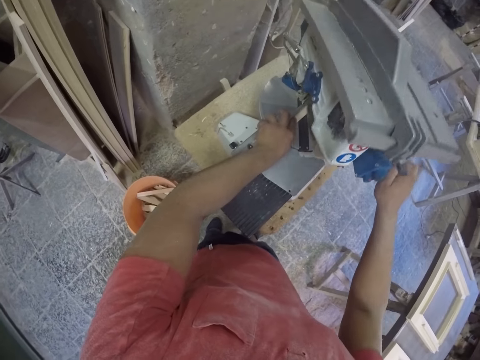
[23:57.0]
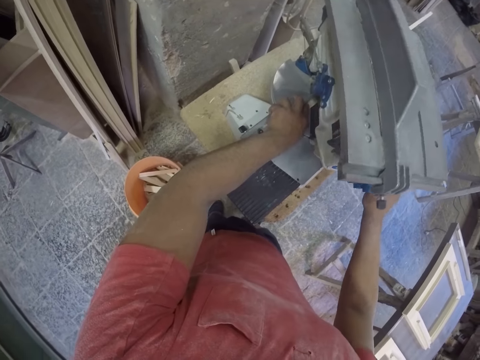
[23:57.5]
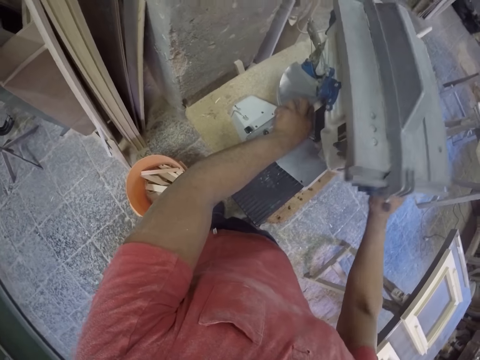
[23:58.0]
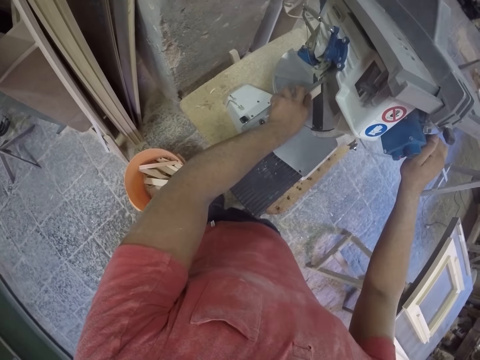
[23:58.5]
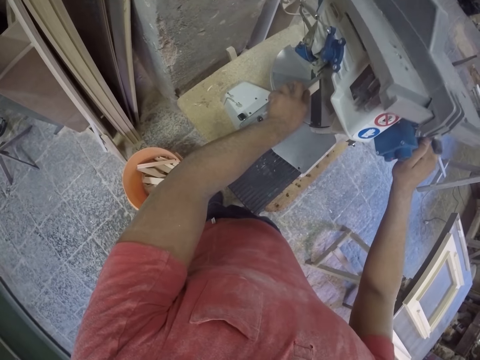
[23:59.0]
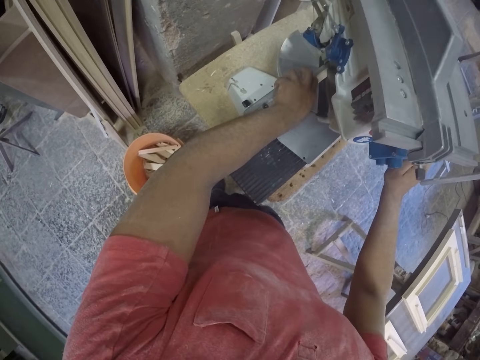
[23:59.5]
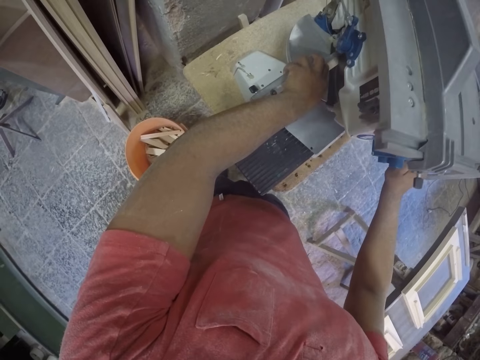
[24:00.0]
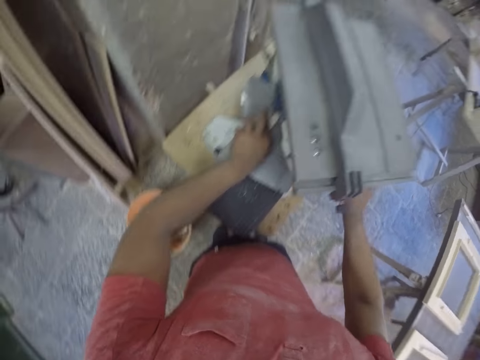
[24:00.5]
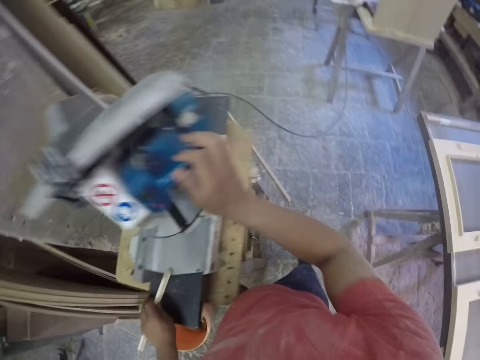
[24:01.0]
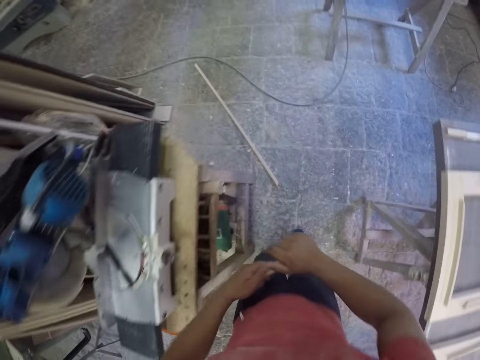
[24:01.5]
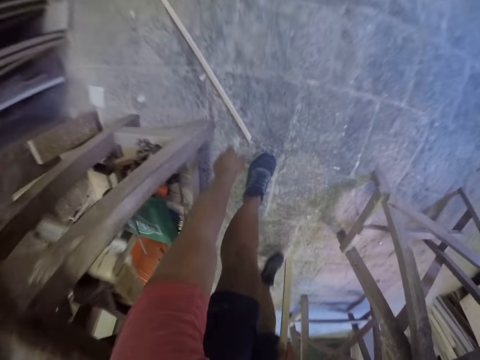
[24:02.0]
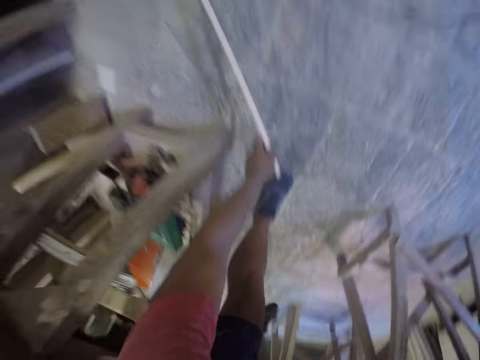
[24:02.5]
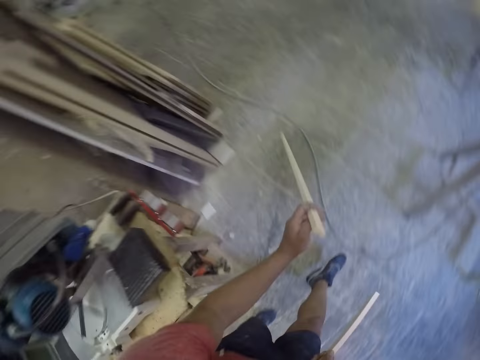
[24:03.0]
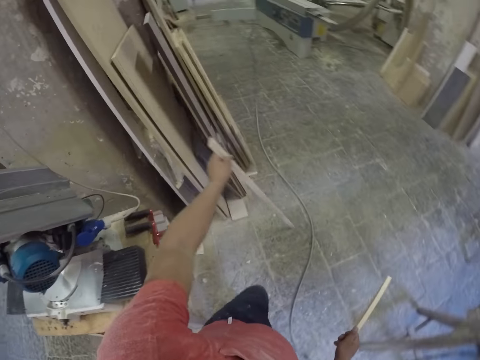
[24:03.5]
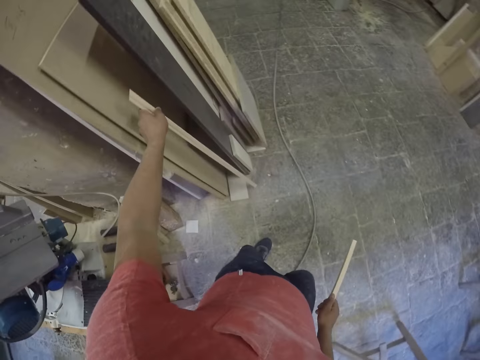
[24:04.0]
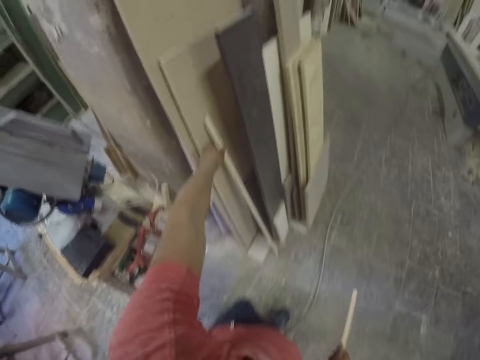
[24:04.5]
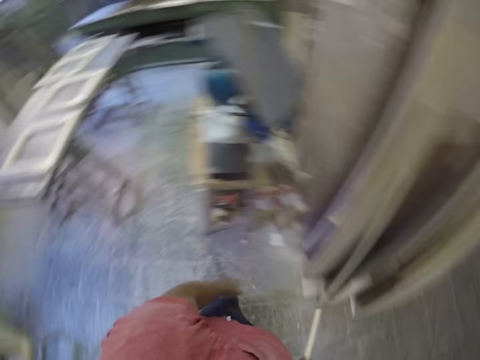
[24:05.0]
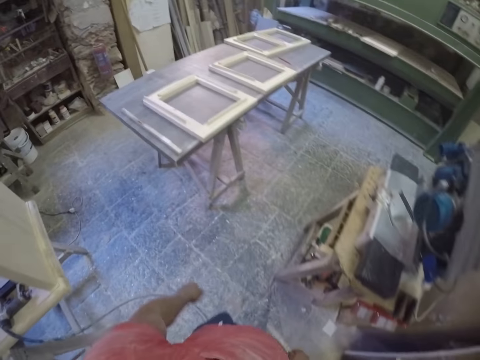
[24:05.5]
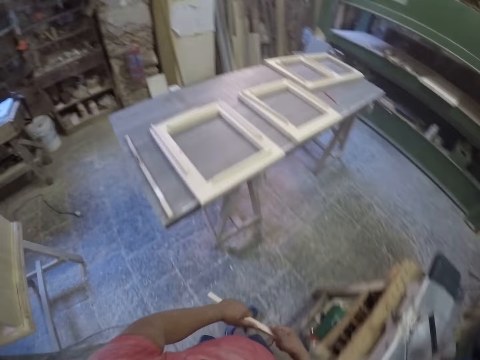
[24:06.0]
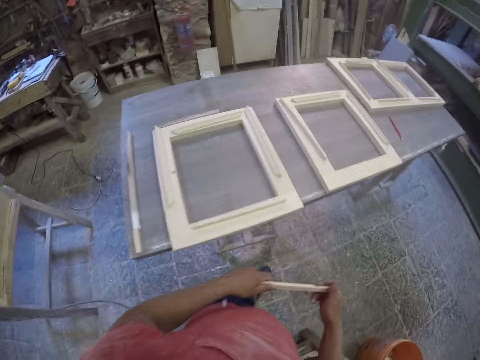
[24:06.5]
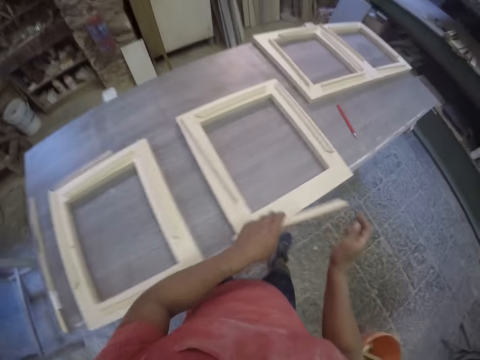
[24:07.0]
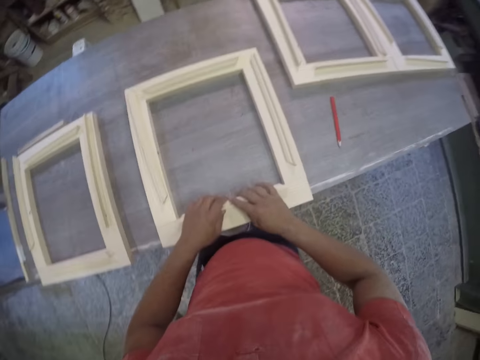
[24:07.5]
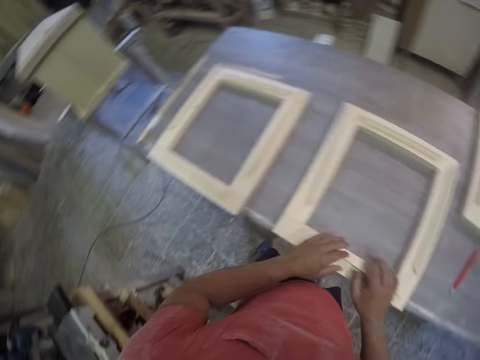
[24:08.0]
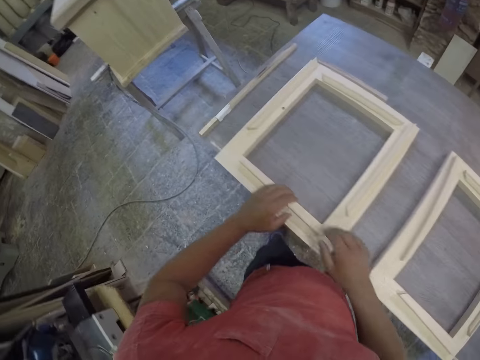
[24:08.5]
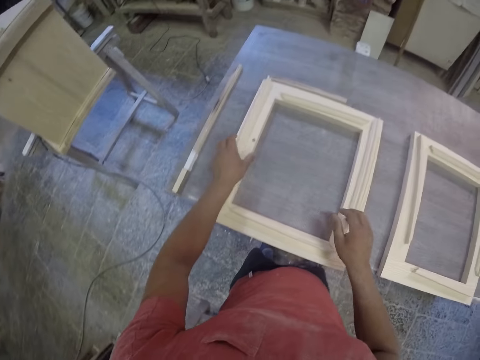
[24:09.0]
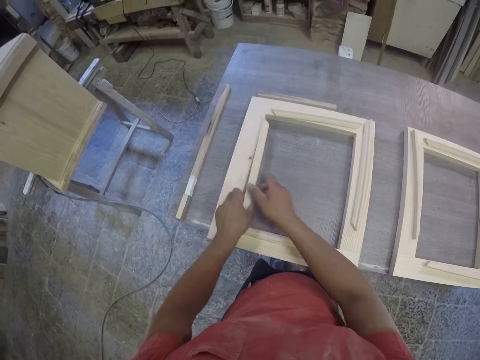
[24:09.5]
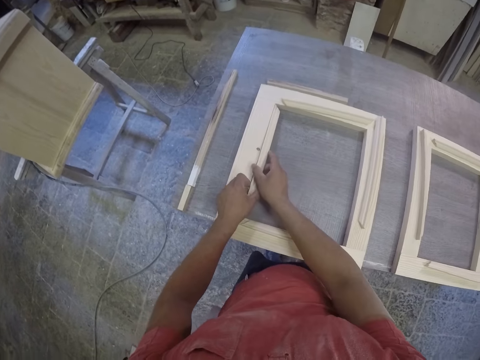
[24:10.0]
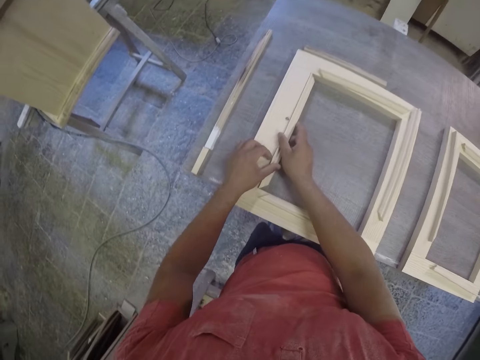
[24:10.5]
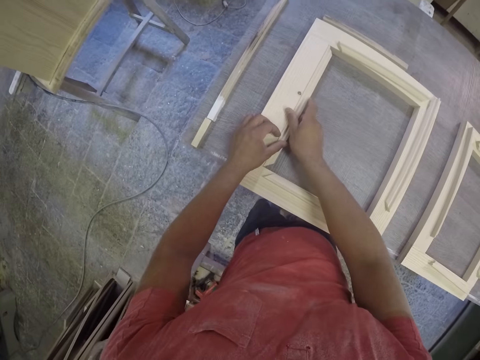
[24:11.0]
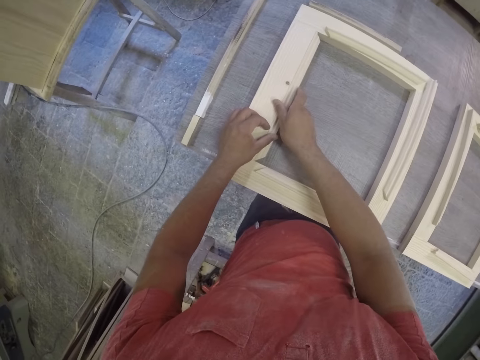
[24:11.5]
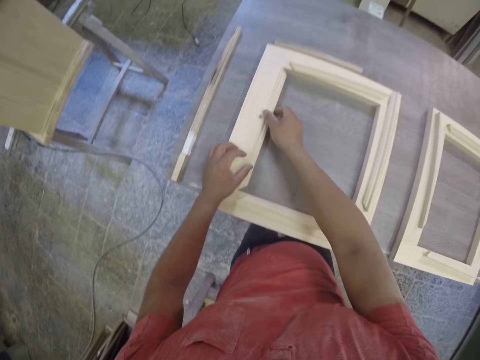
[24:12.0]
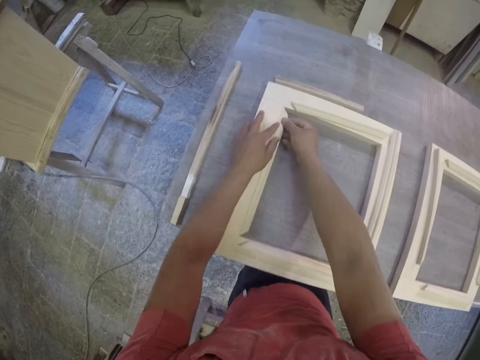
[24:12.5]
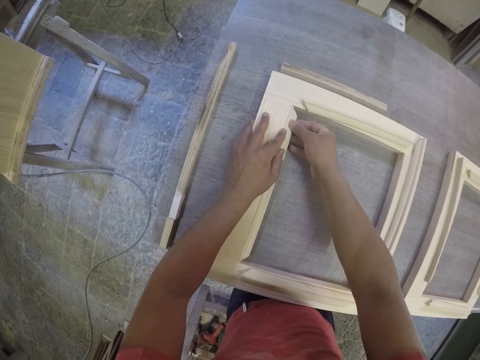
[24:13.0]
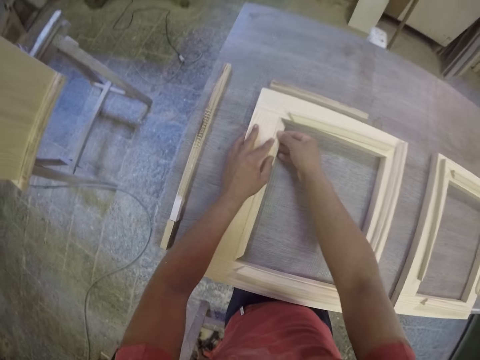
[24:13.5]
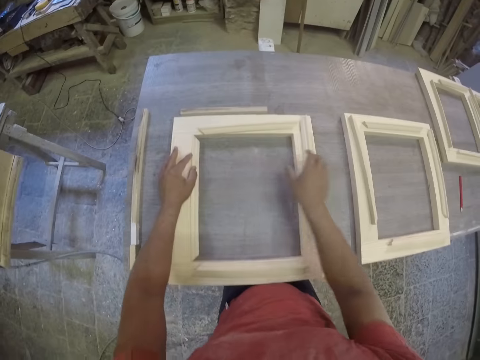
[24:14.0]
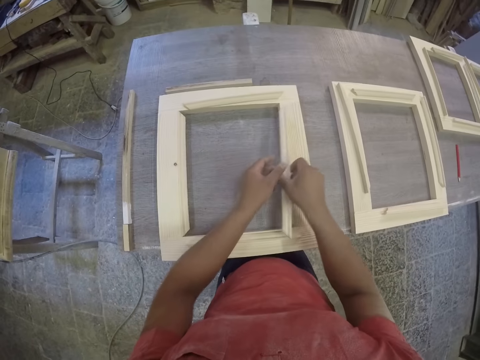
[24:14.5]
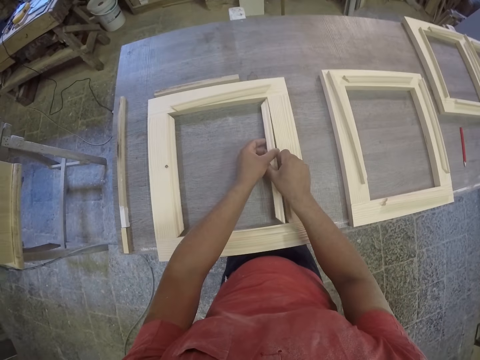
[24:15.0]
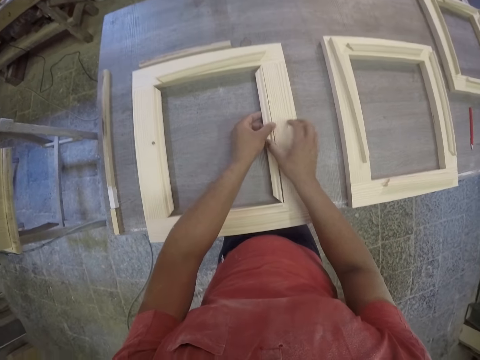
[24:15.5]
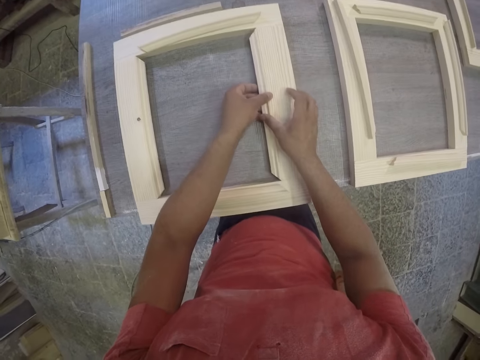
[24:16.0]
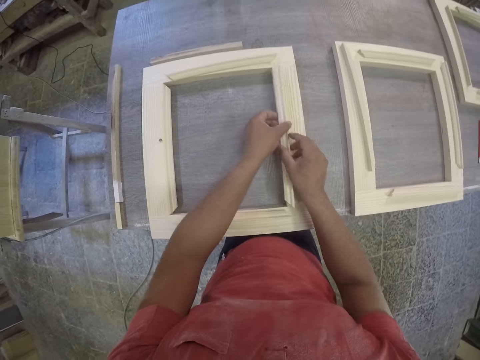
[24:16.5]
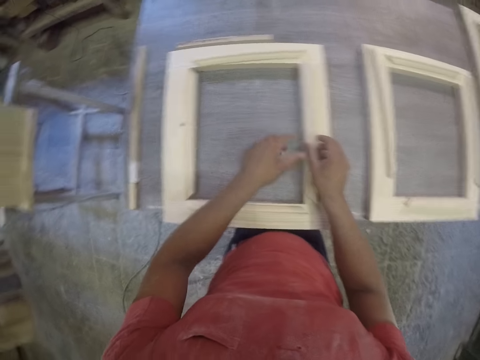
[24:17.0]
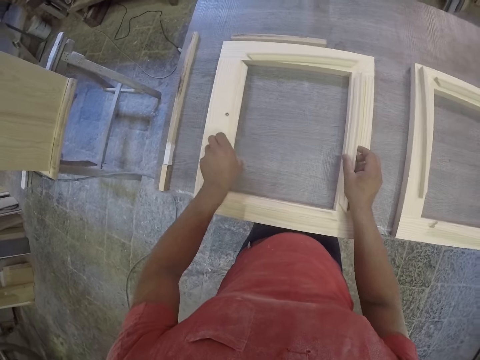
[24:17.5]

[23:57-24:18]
The camera wearer cuts a frame piece with a chop saw. They pick up a piece of wood. They place the piece of wood against the wall. They fix the piece of wood to the frame. They hold the piece of wood. They fix the piece of wood to the frame.

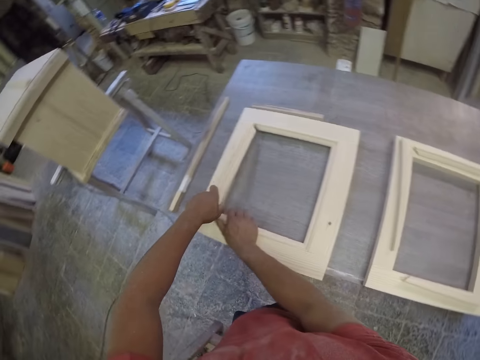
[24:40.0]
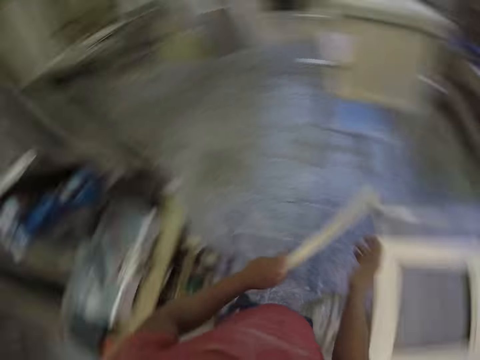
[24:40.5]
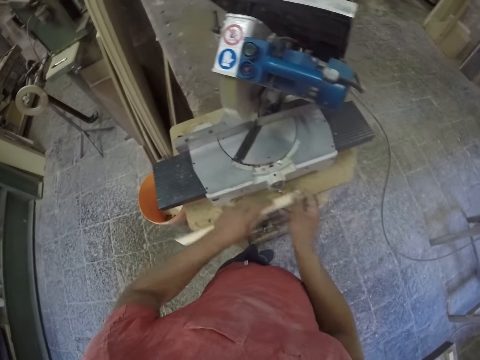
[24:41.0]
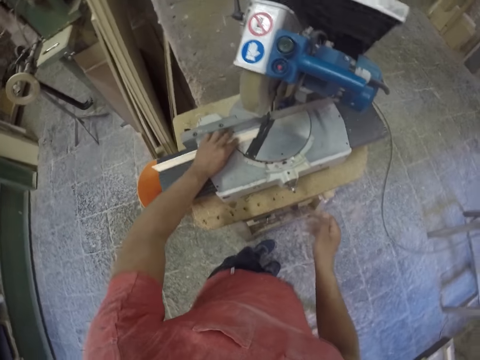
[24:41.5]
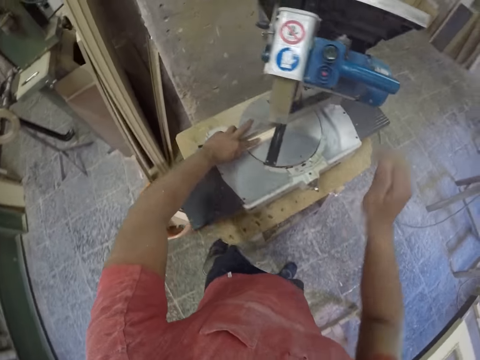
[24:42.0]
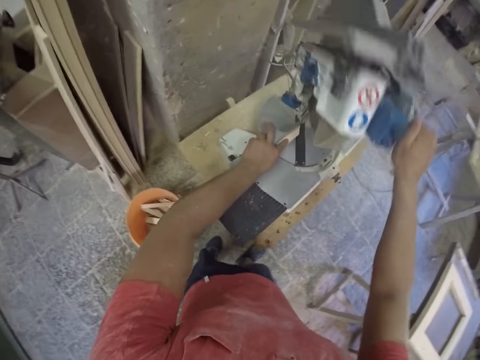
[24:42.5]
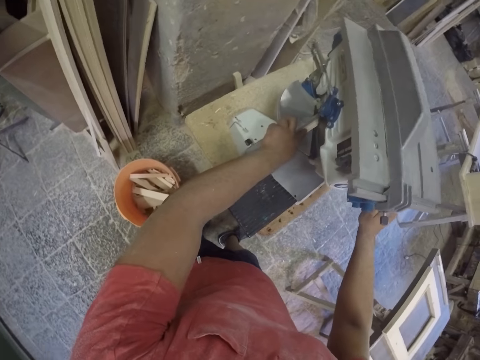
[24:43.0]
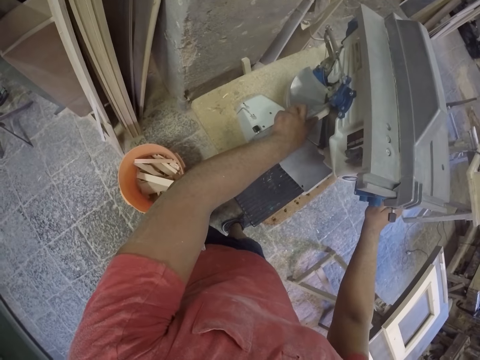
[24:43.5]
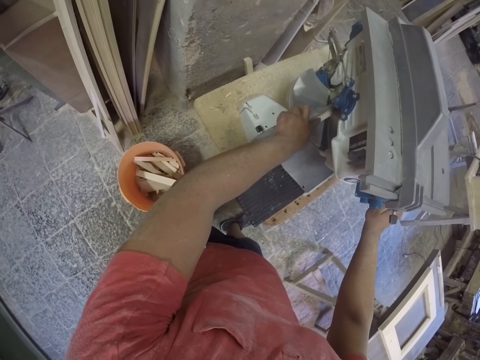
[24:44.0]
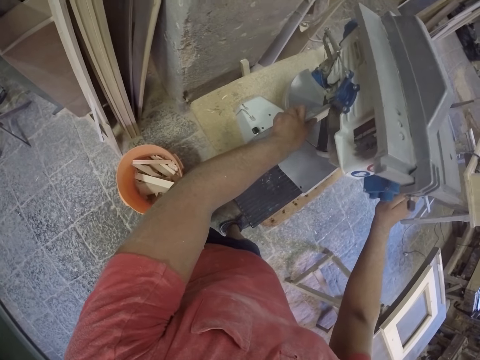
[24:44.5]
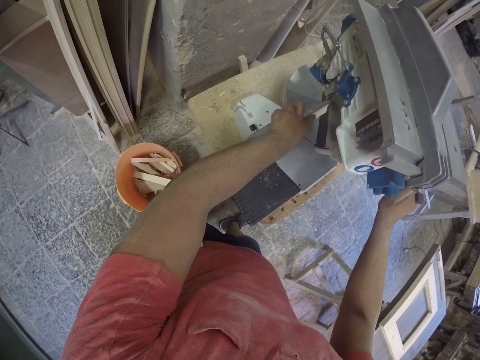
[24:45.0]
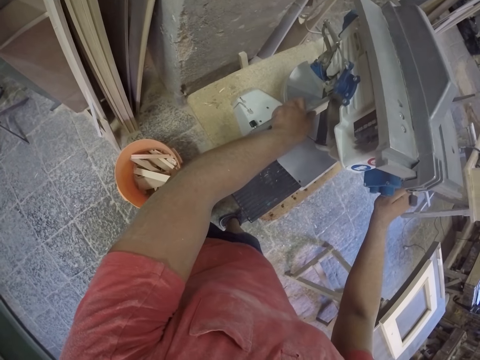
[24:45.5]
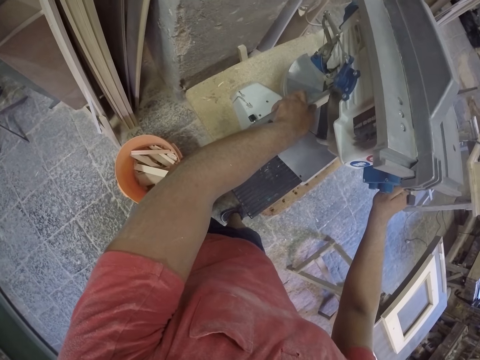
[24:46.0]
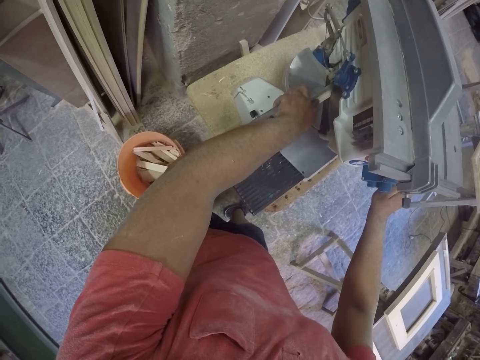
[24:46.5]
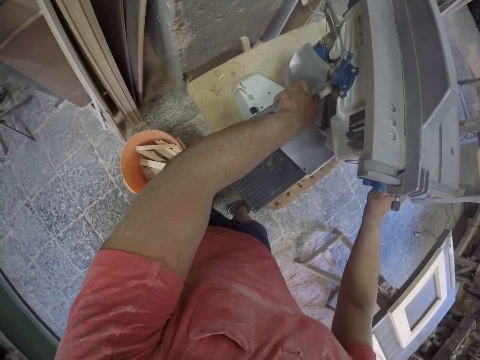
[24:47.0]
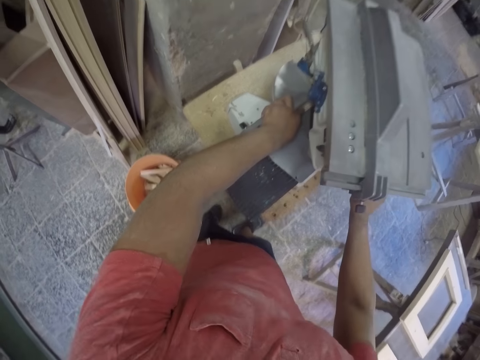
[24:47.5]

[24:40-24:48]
The camera wearer places a piece of wood on the cutting machine. They press the machine to cut the piece of wood.
